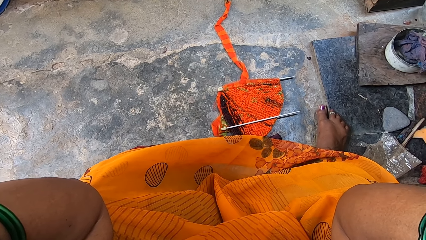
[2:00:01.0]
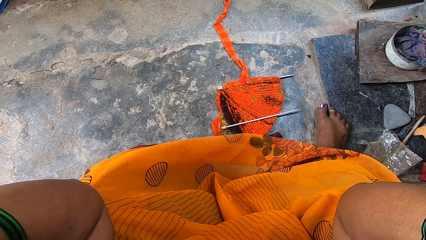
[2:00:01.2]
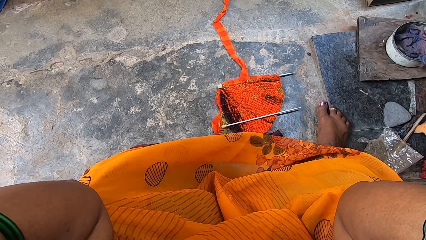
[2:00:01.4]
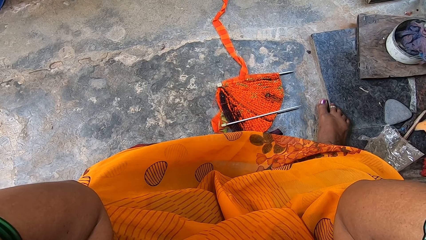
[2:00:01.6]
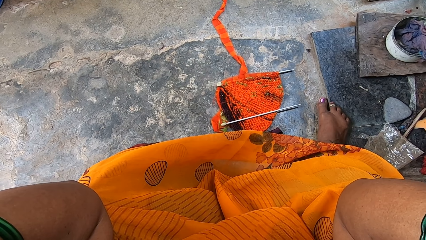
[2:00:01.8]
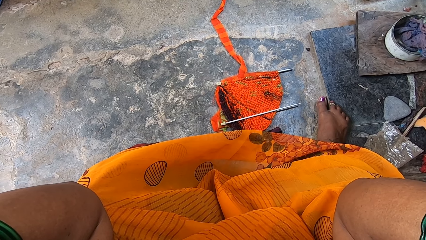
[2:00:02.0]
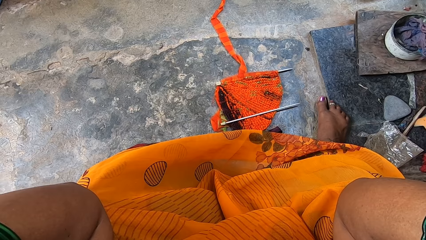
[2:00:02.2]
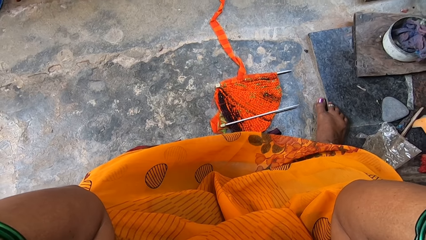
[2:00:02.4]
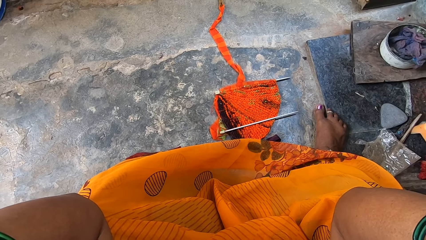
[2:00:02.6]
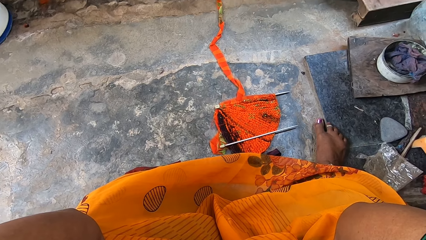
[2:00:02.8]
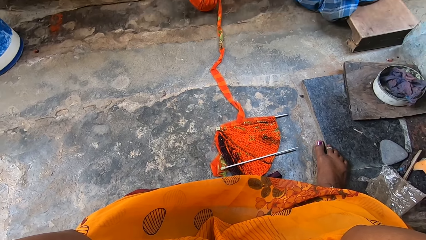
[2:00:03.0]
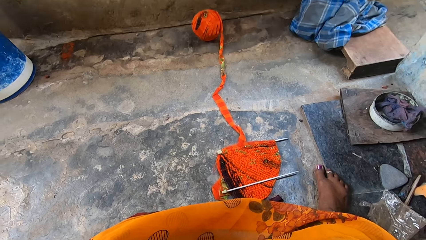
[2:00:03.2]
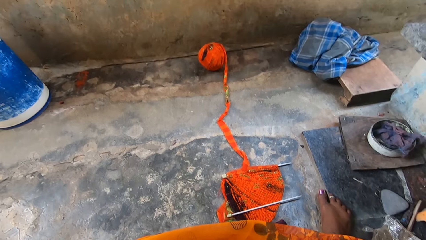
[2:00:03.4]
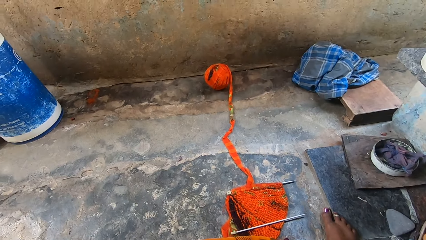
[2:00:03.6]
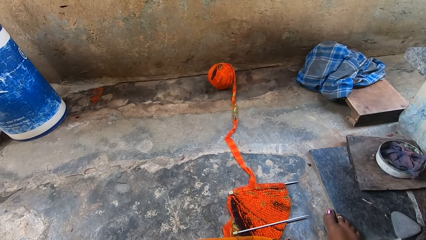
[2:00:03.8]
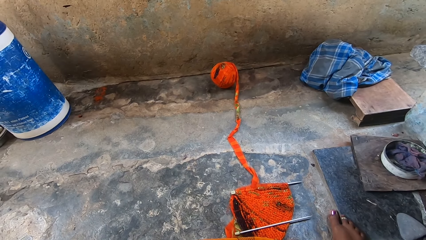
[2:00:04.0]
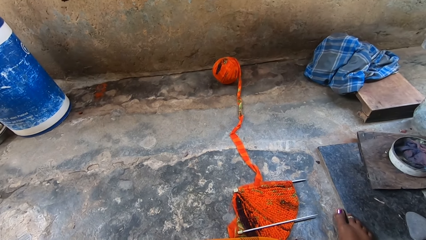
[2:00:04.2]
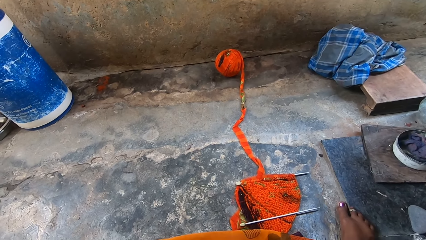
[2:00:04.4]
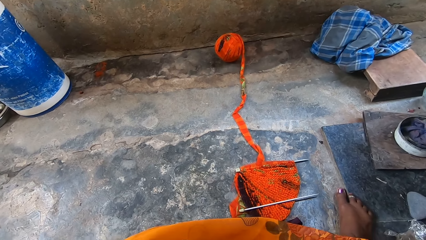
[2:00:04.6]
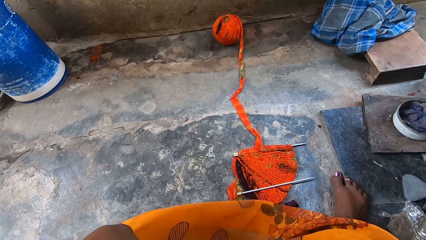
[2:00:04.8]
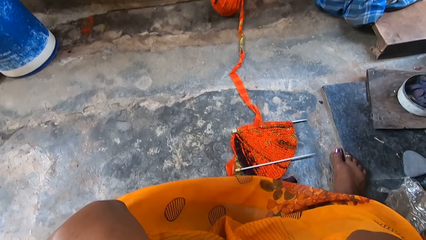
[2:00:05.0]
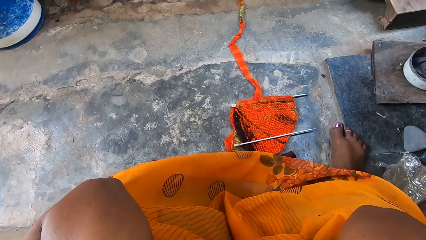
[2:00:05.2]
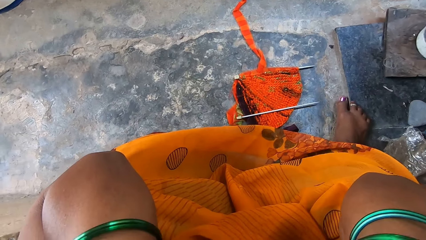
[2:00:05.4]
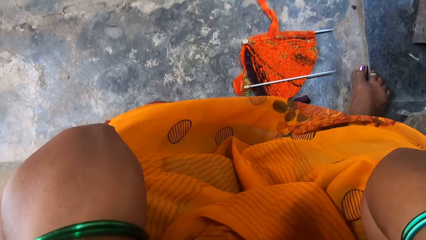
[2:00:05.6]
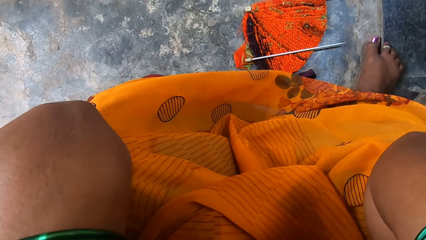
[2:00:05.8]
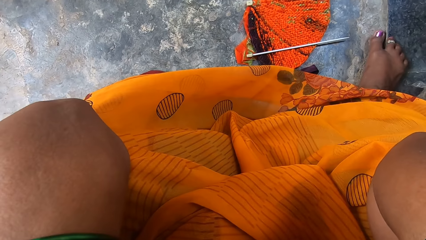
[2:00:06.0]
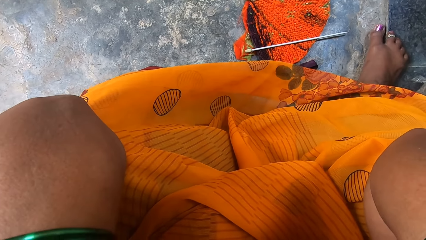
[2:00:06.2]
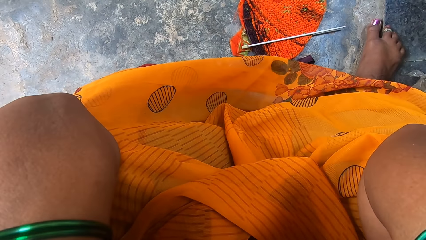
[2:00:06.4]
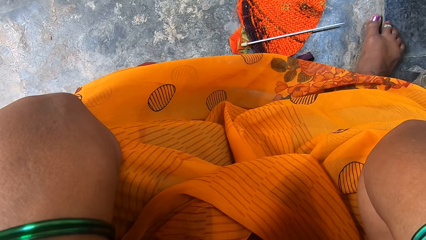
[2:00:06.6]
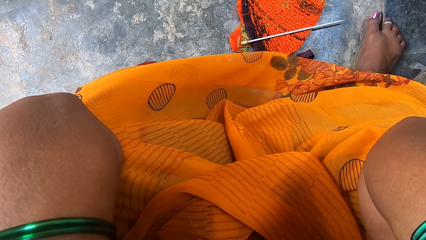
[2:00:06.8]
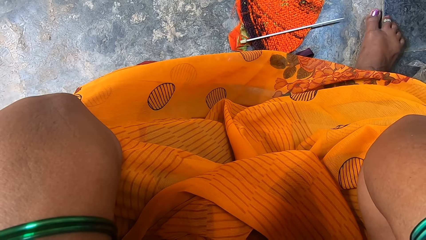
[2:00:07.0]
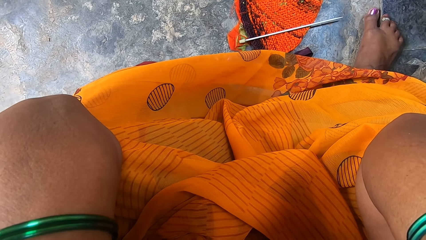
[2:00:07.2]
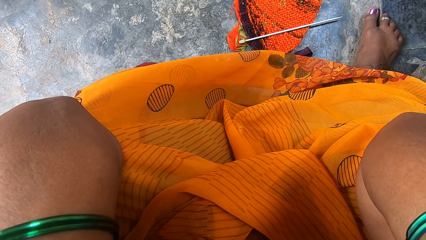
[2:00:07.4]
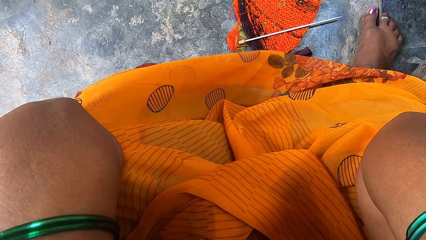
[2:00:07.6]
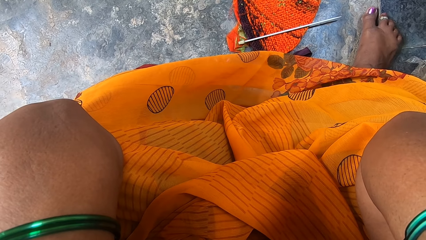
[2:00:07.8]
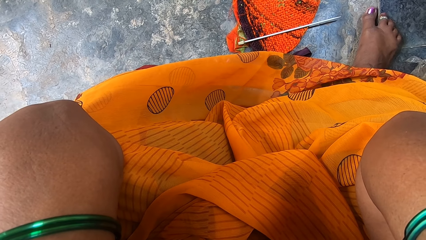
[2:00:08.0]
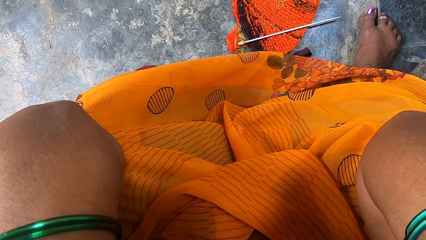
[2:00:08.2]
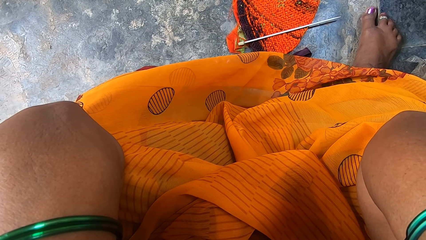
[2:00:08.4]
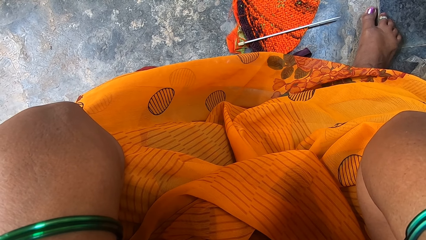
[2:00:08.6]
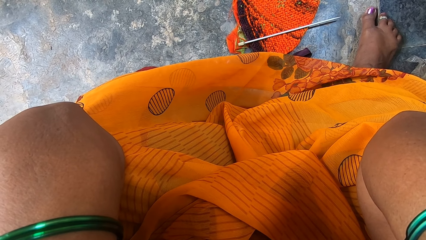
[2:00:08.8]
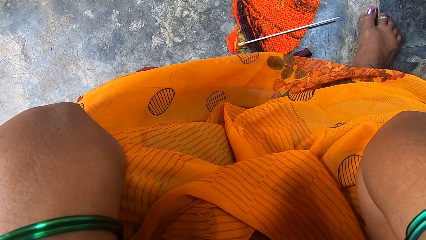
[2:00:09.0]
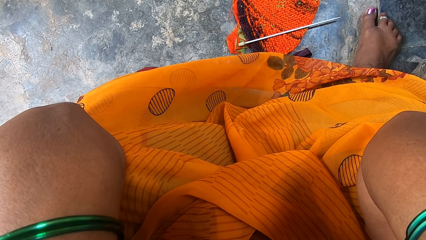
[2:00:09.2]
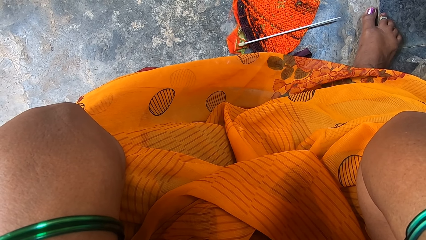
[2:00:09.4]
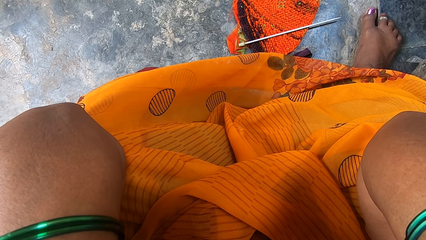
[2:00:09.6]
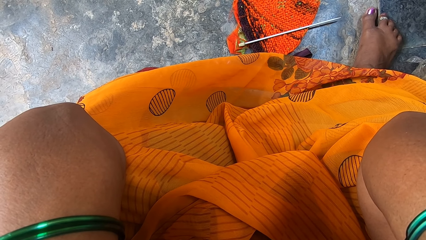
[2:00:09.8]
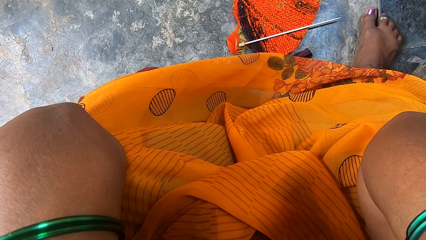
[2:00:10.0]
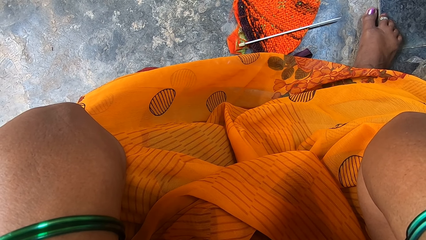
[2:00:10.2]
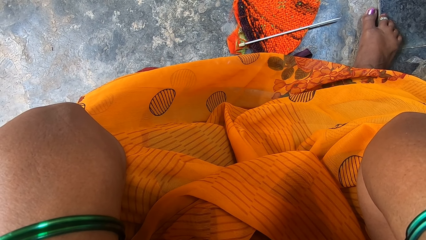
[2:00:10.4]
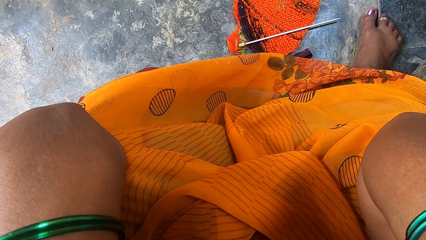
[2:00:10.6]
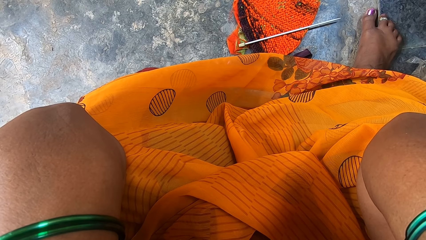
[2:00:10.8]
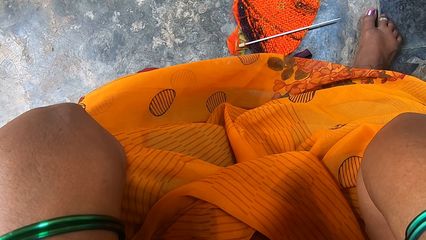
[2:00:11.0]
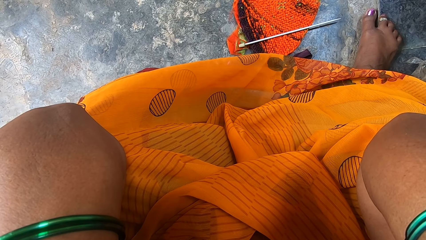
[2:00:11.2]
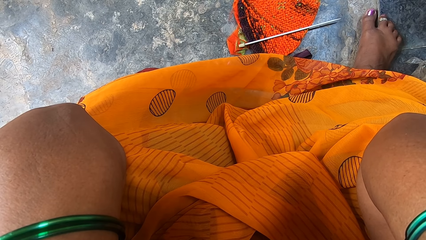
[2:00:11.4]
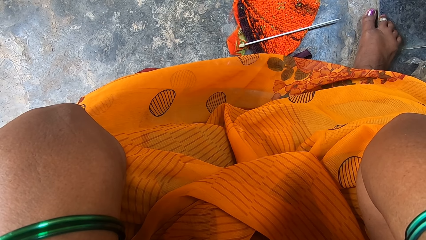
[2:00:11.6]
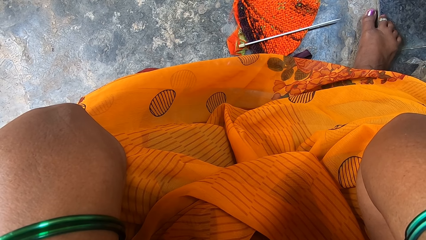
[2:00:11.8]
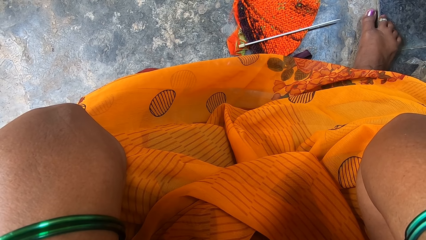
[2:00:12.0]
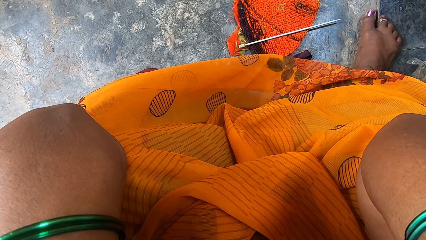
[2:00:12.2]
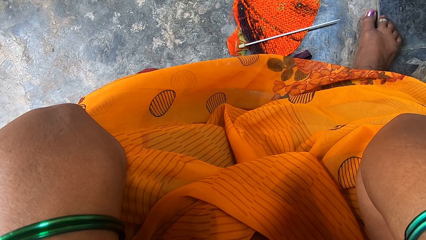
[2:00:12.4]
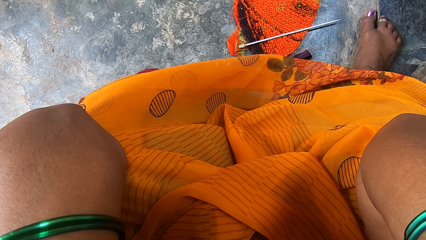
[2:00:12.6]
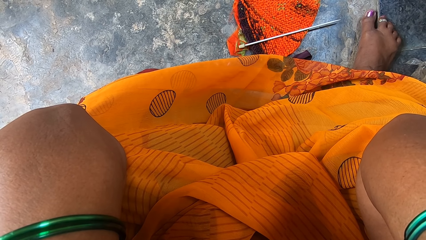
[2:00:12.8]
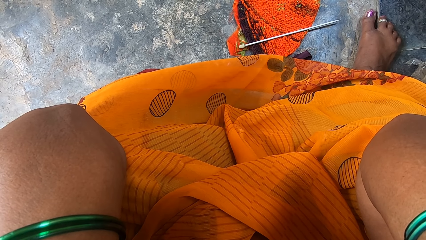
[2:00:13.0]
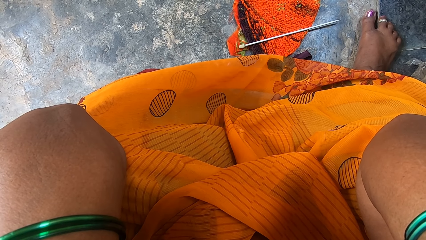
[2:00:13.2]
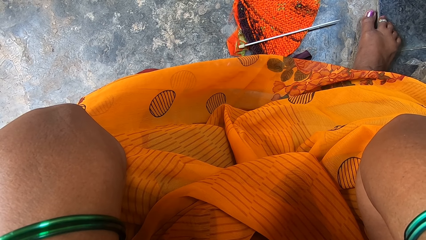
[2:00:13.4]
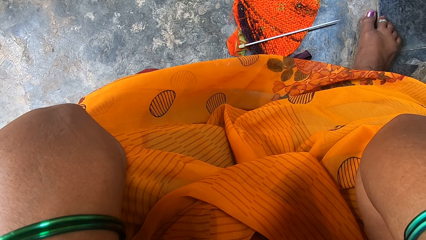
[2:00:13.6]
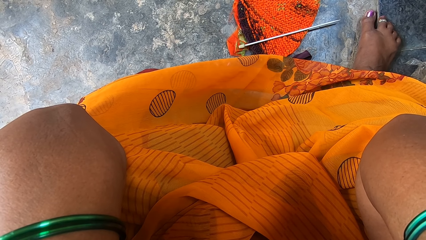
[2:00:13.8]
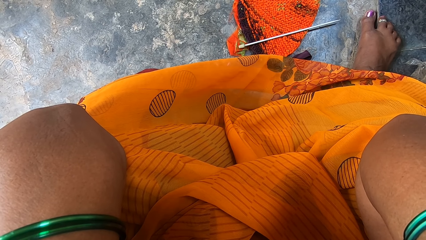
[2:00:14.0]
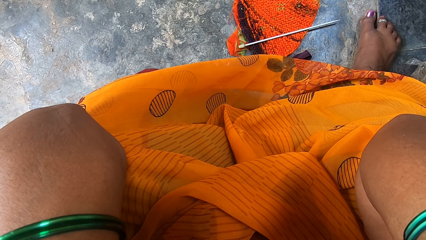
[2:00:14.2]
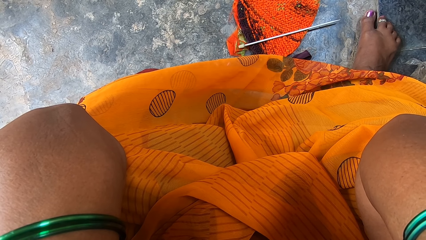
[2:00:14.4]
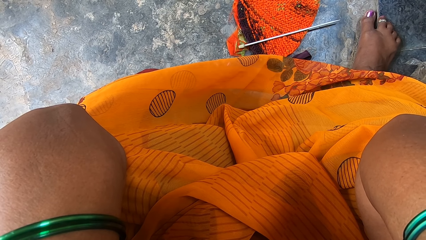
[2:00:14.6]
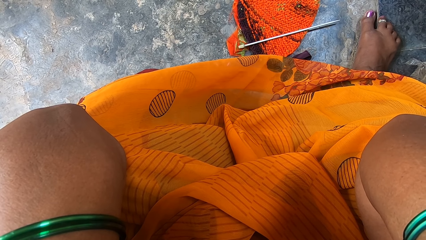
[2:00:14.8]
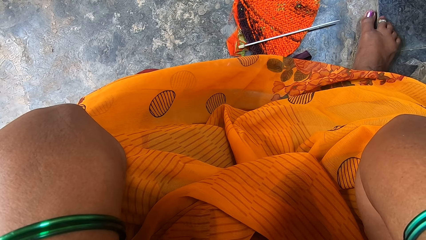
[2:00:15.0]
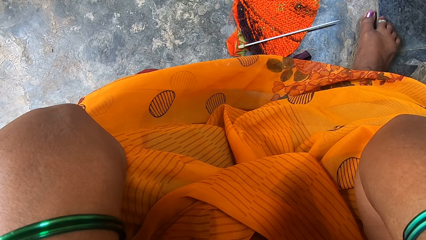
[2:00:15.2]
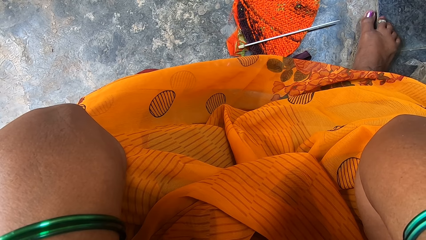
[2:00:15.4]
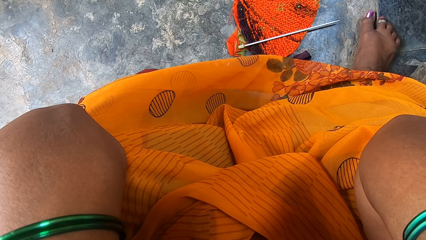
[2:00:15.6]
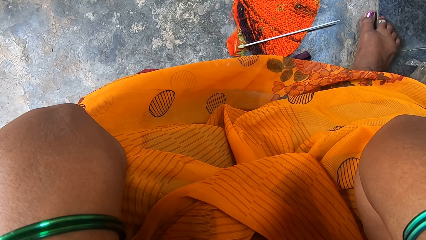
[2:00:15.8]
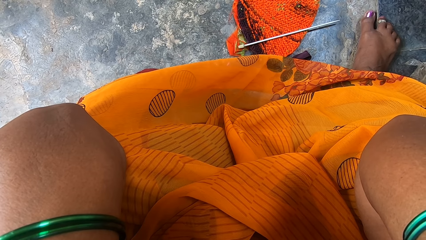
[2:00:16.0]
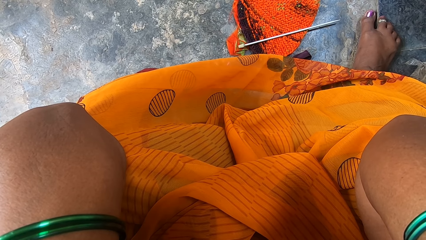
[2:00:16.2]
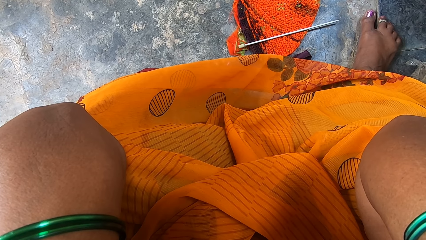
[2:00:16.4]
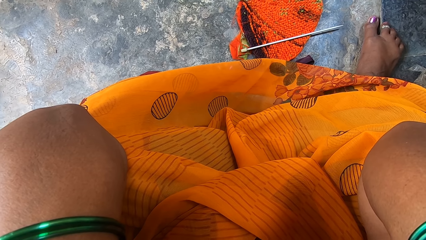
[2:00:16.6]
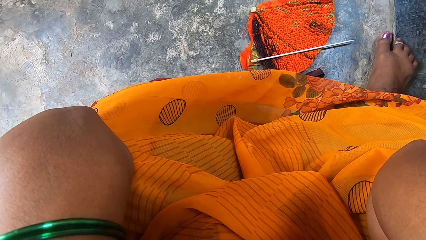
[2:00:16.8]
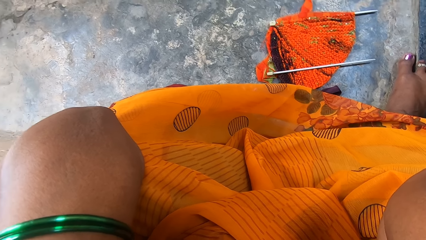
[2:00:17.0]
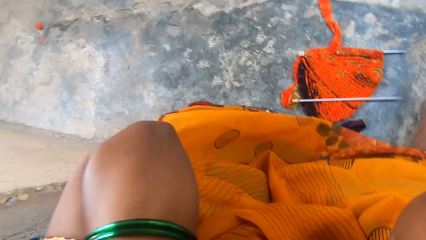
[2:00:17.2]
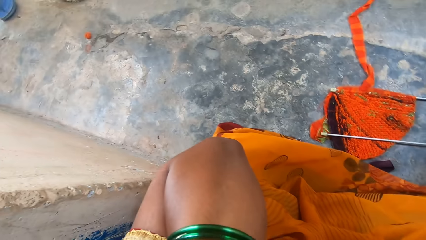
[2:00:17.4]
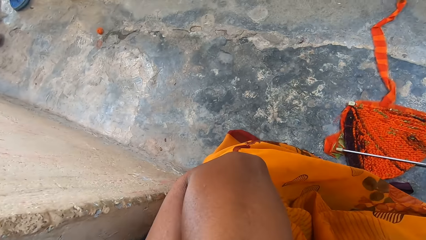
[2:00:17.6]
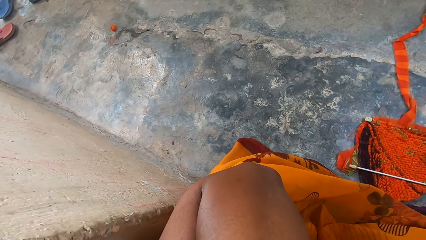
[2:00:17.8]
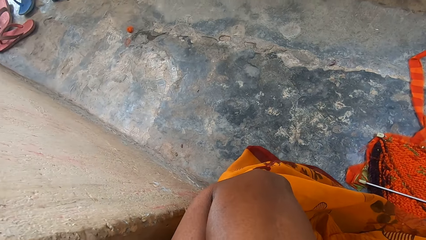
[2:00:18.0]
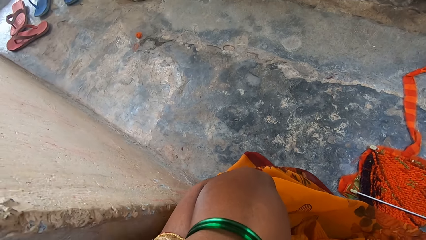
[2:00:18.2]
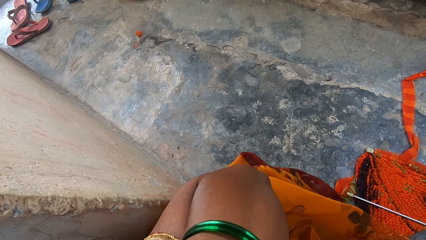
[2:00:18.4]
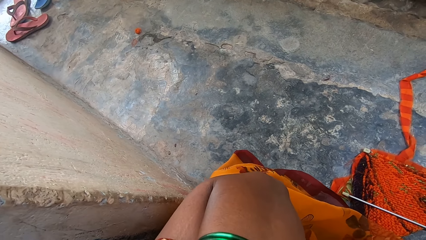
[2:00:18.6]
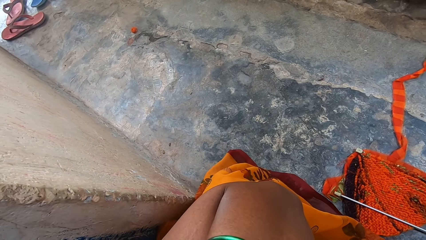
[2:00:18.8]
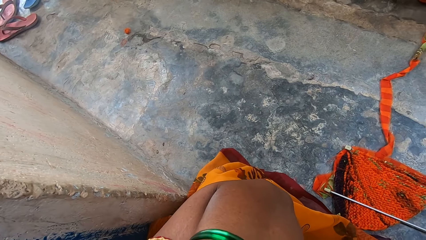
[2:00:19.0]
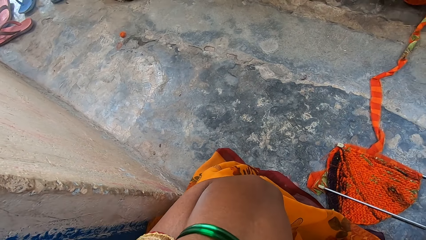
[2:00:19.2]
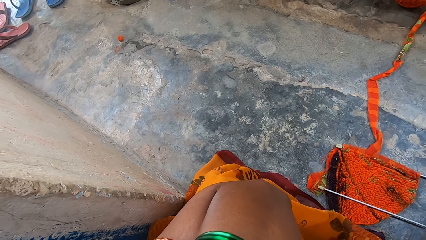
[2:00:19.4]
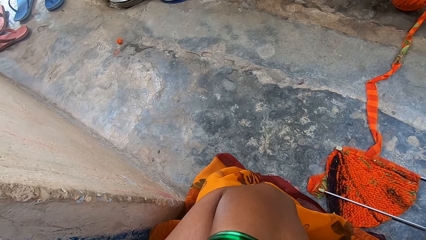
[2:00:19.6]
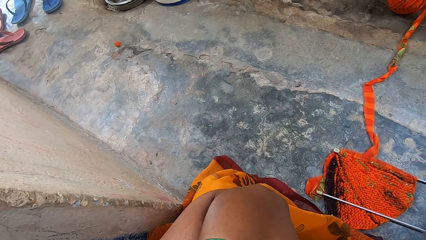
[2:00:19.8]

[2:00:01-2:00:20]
The camera wearer looks at the floor. They look around. They look at the fabric. They look to the left.
